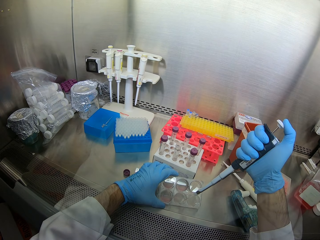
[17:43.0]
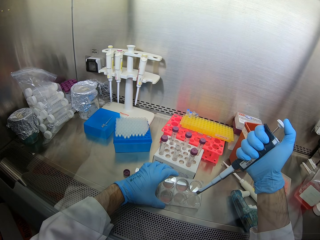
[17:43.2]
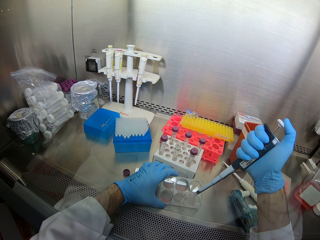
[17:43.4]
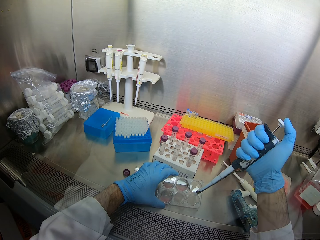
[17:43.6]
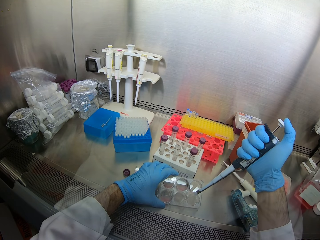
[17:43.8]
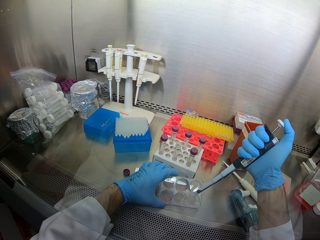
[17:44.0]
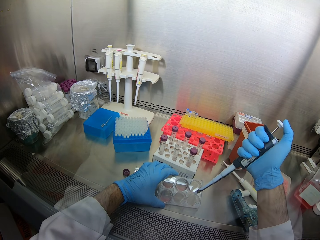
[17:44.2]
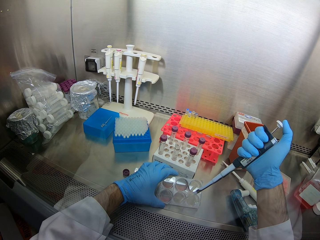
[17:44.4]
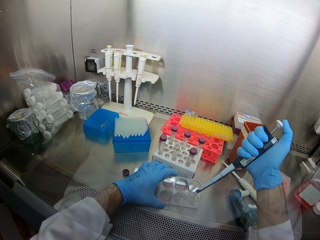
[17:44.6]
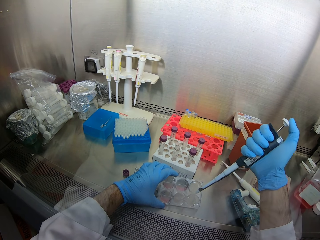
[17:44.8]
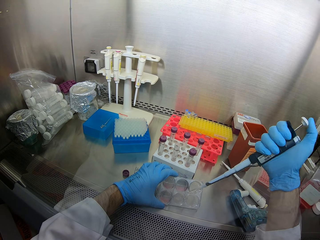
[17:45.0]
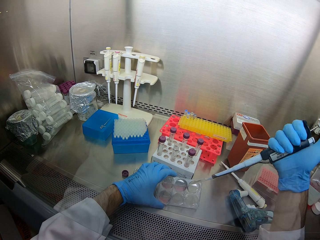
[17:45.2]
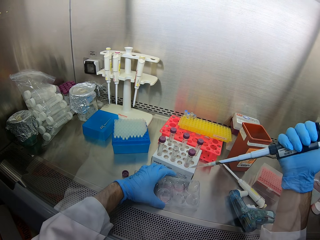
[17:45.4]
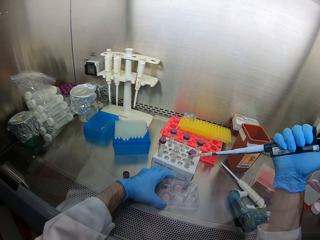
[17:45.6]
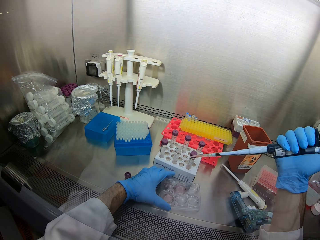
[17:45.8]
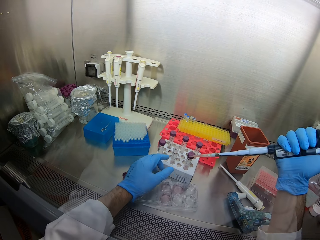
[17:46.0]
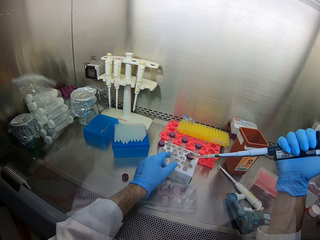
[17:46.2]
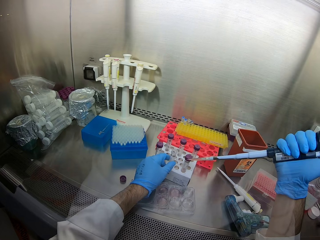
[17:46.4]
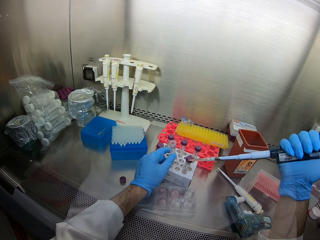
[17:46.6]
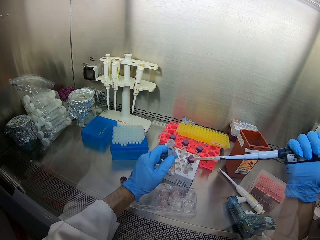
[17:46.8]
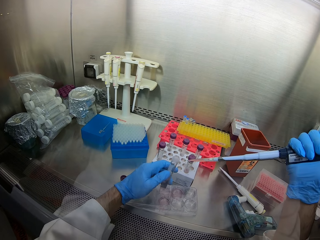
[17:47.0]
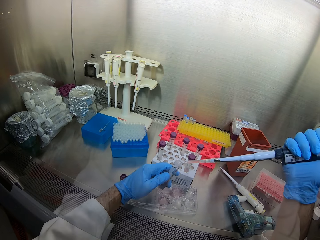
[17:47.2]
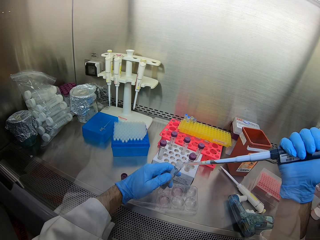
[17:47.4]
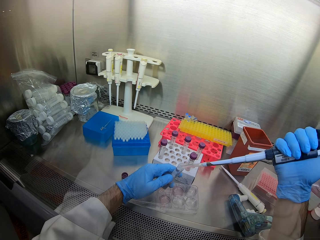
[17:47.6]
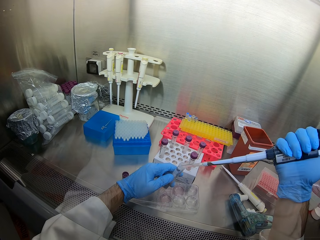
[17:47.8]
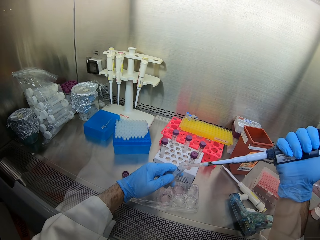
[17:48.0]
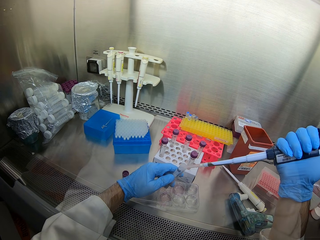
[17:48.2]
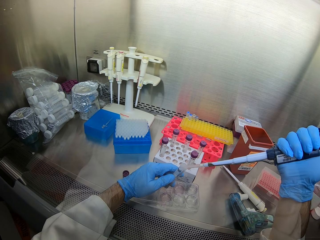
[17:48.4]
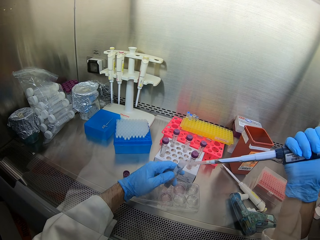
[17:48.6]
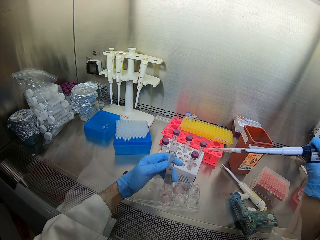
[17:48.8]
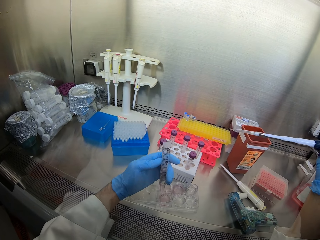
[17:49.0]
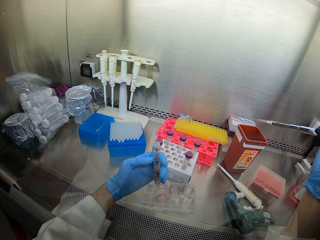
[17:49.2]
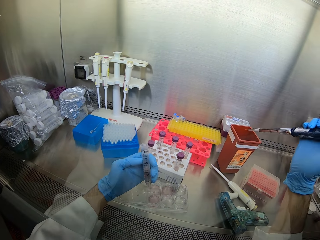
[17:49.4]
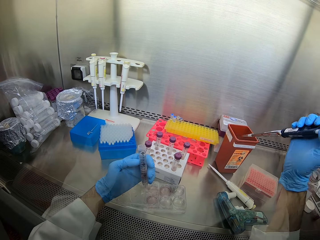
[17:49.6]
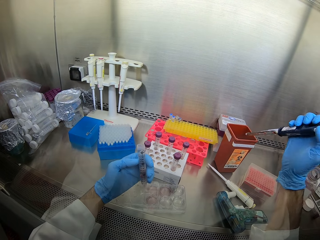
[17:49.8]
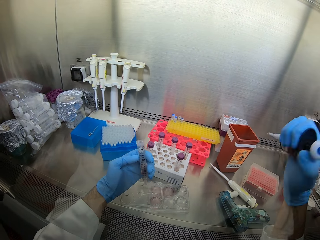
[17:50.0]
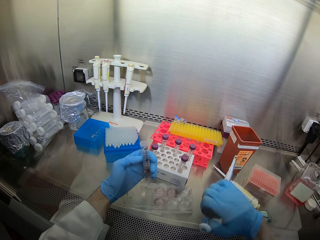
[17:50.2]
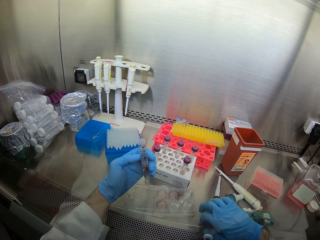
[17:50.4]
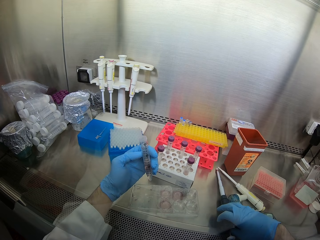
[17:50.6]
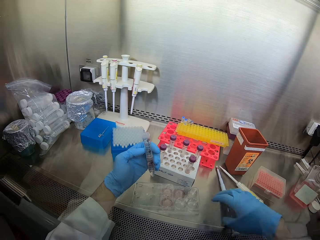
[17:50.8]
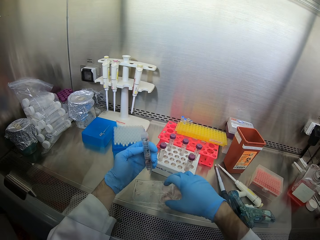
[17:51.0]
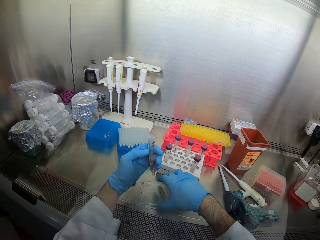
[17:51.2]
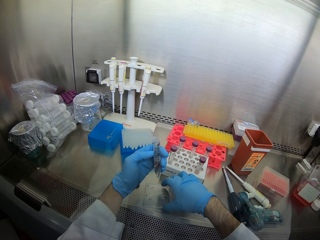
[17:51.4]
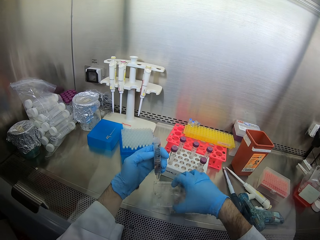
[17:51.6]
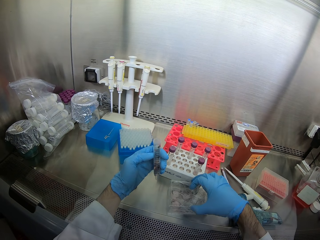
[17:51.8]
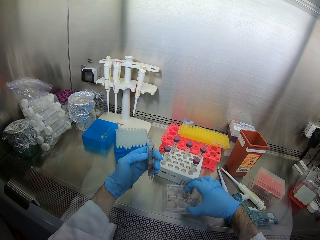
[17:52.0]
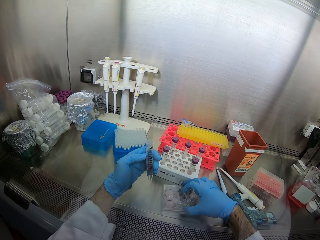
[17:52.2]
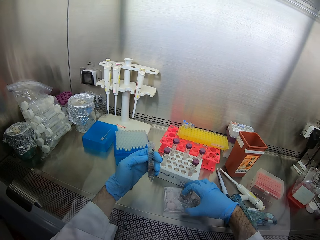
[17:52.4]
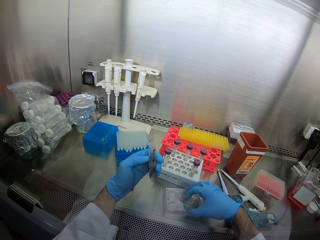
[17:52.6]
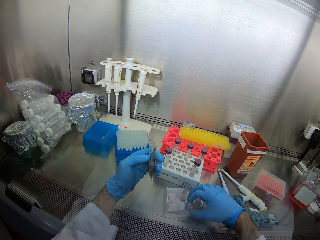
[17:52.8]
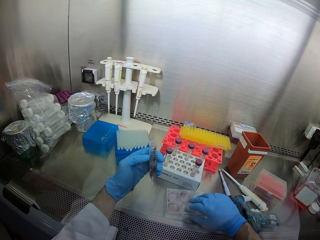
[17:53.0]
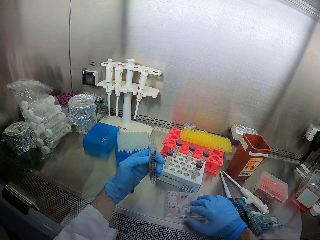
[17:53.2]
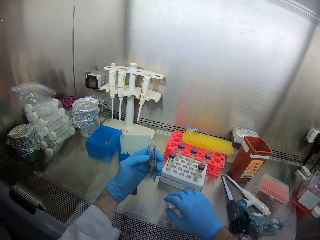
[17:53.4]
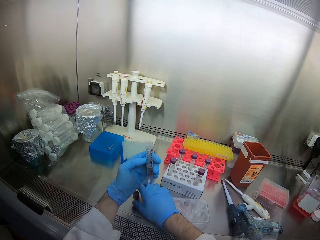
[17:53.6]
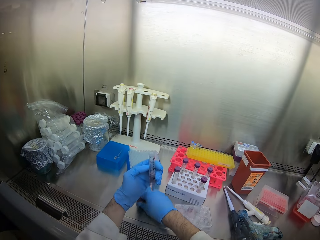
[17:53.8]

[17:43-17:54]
The camera wearer picks up a test tube. They inject fluid into the test tube. They throw a dropper in a tin. They place a micropipette on the counter top. They close the solution tray.

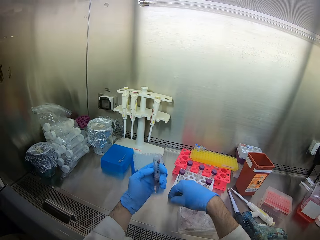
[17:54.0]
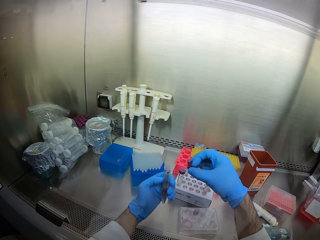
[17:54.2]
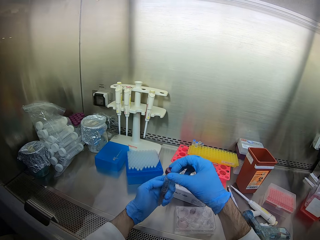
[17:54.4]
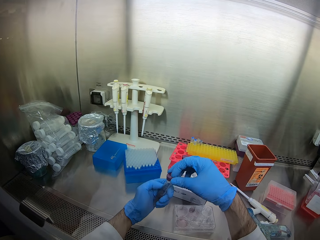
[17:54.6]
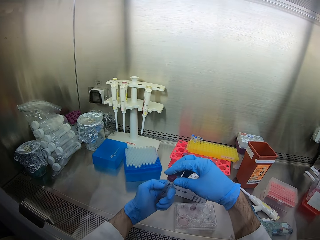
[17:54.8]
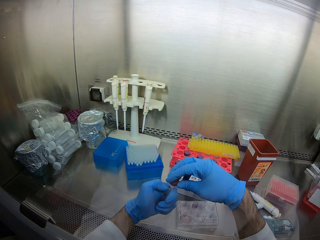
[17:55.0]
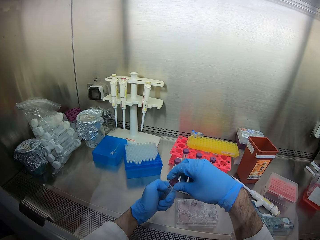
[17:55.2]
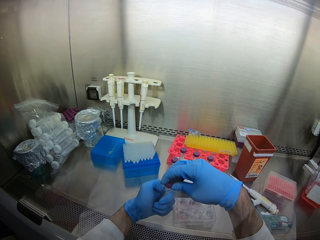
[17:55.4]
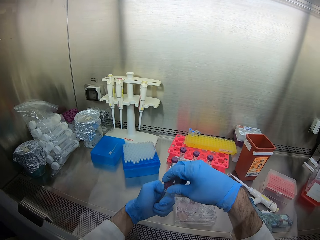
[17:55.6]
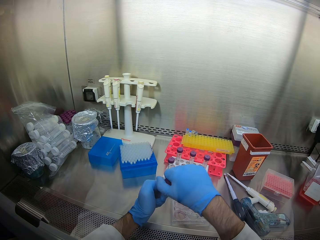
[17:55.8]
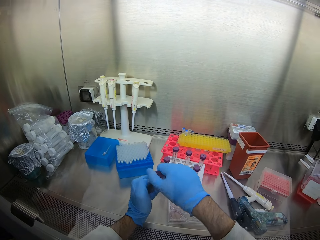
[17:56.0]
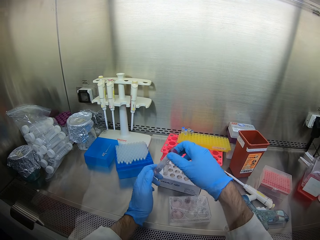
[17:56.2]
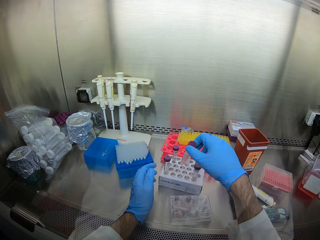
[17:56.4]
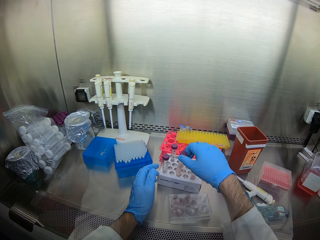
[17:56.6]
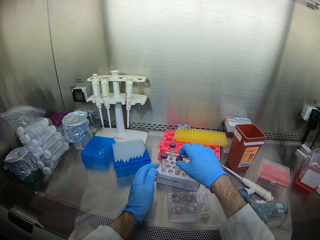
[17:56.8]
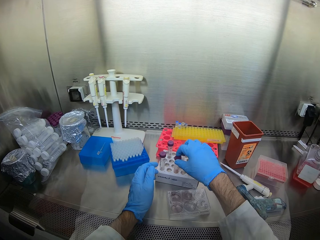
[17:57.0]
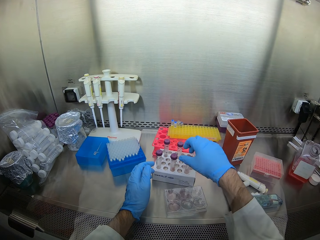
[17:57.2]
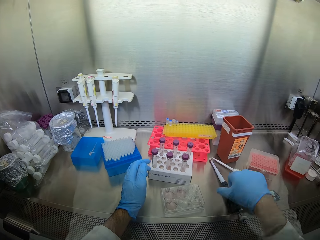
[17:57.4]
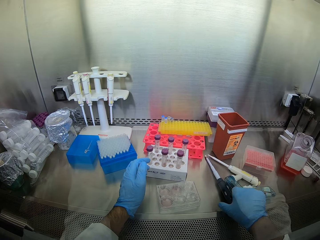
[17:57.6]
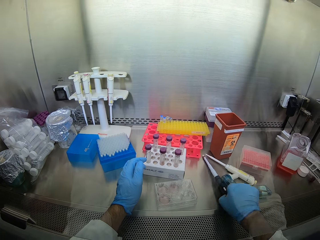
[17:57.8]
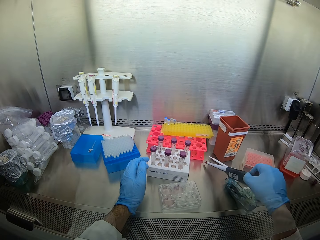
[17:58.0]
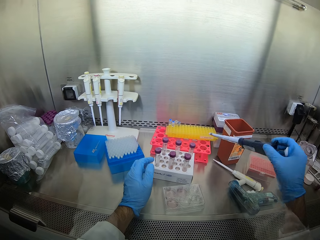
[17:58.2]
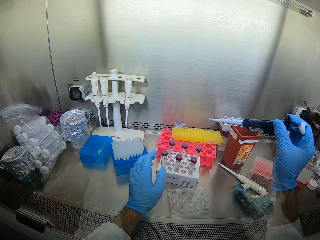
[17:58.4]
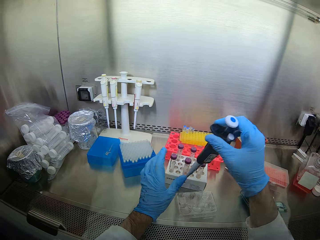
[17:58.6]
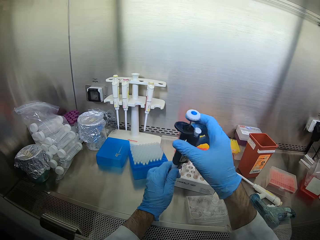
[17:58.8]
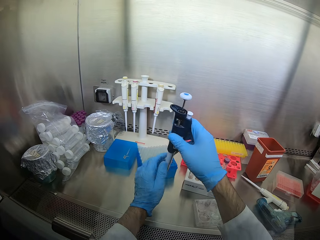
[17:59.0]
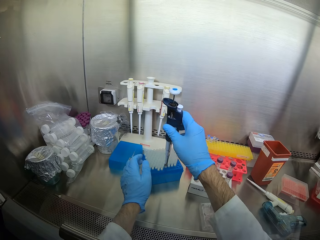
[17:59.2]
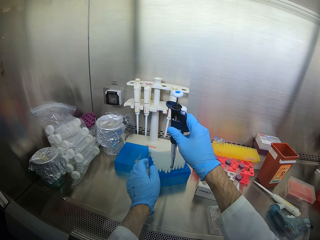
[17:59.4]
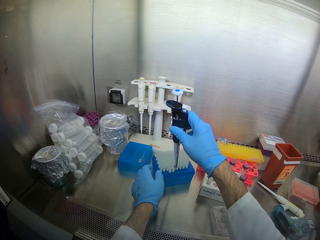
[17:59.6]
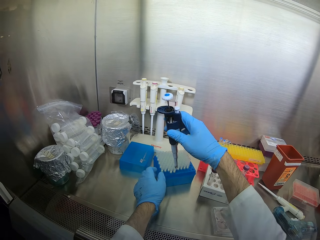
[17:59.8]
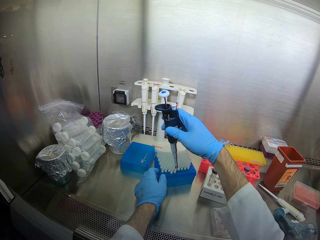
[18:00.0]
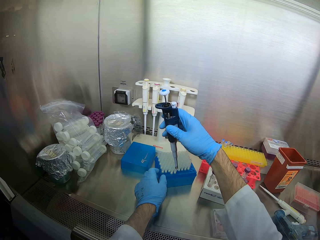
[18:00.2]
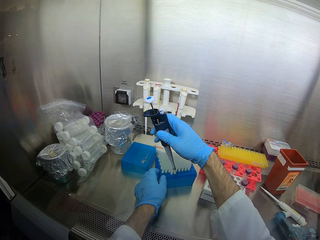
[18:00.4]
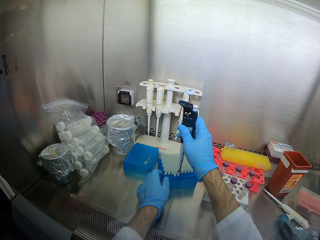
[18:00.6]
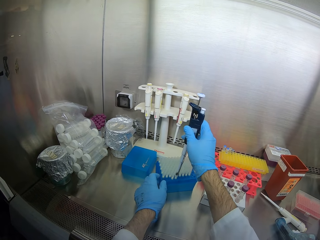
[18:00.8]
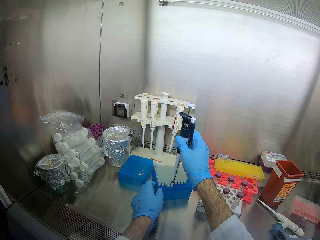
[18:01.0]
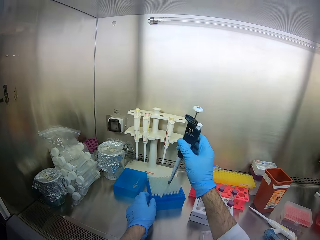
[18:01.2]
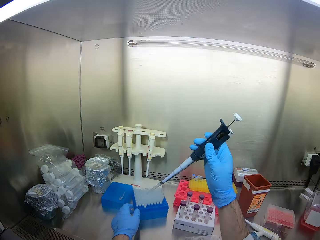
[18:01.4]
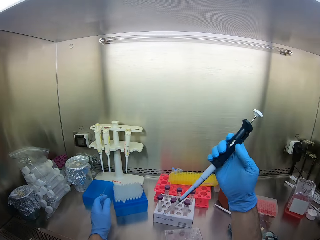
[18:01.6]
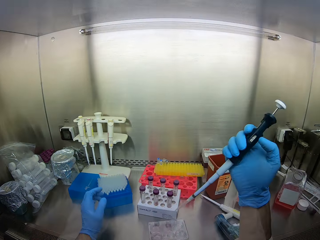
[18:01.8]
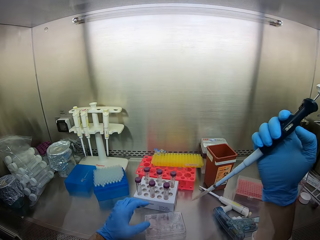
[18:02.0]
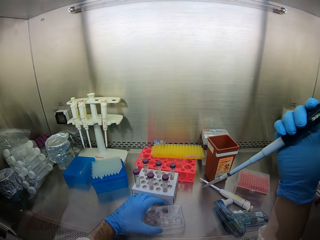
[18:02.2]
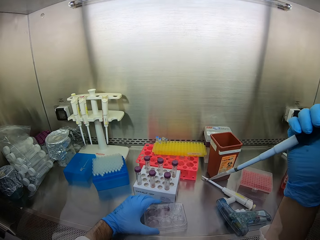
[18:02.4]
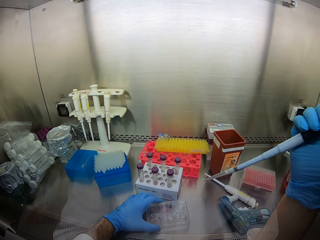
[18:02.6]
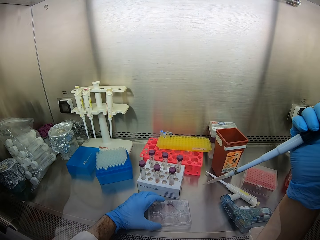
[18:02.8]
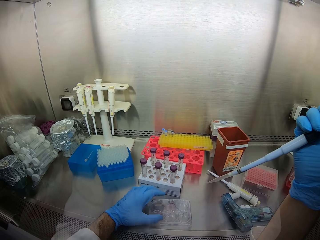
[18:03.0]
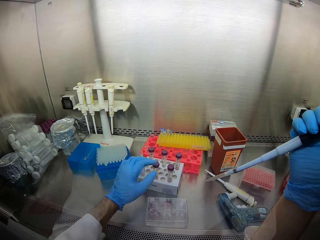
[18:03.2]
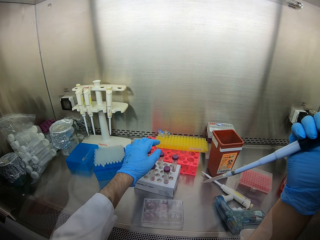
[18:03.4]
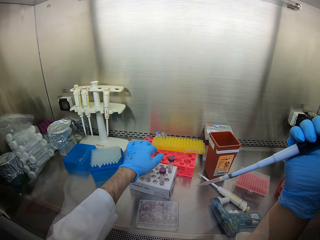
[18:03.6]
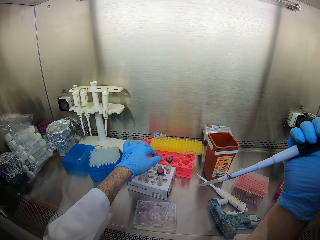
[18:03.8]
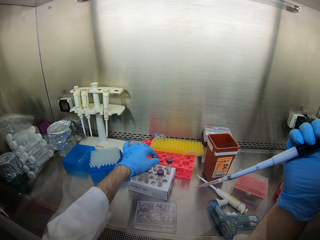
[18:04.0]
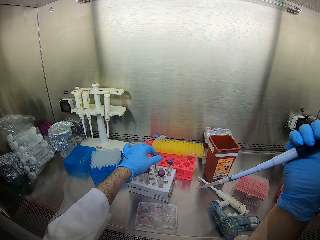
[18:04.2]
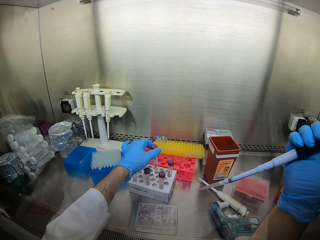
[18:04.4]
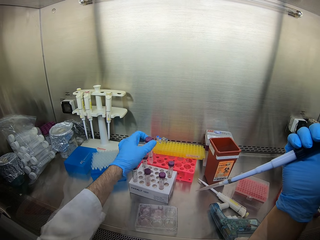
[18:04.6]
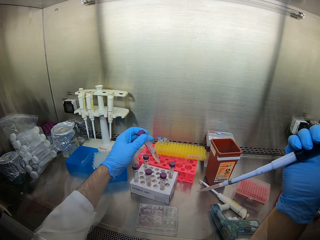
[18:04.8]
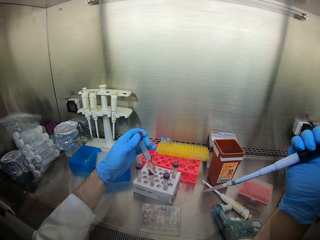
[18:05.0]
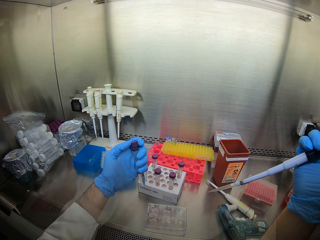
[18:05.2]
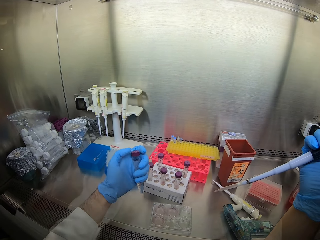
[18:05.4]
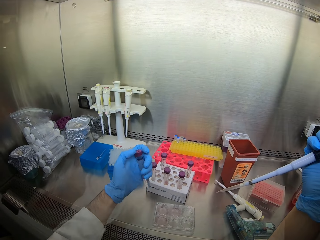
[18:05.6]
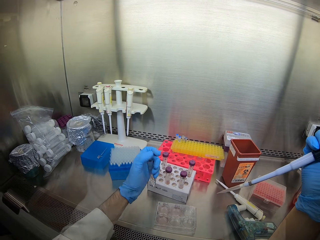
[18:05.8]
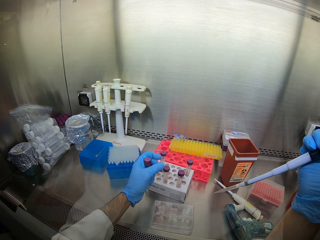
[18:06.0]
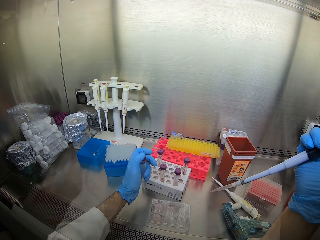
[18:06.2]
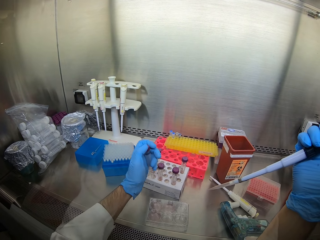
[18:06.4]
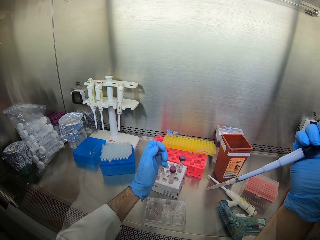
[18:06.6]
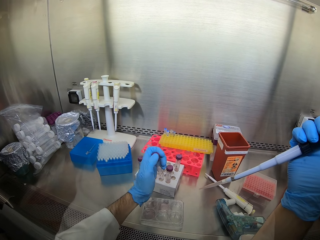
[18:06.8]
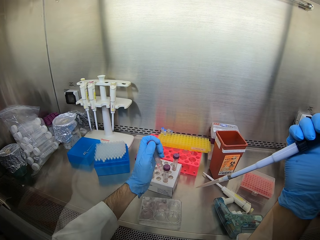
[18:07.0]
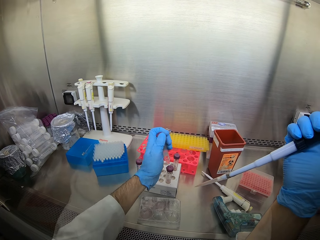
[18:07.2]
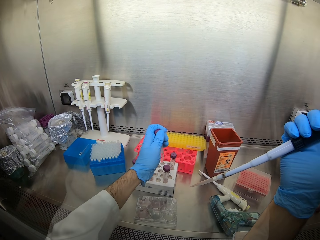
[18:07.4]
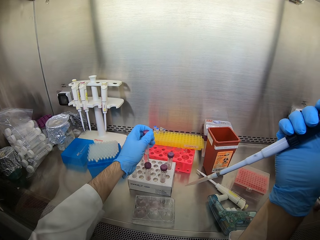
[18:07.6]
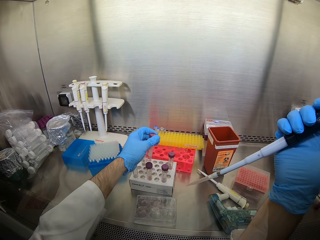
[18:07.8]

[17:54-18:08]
The camera wearer picks up a test tube lid. They close the test tube. They place the test tube in the rack. They pick up a micropipette. They insert a dropper in the micropipette. They pick up the test tube and open the test tube. They hold the test tube.
